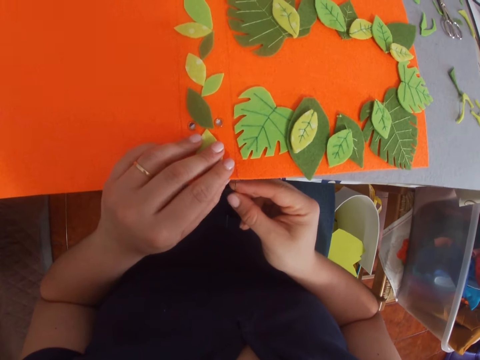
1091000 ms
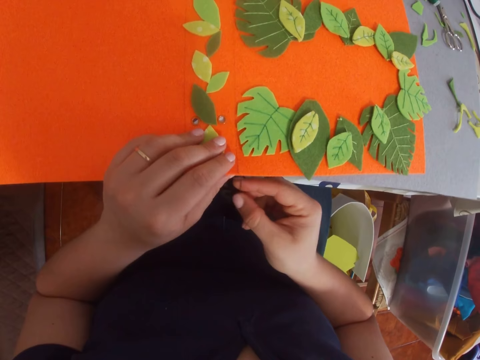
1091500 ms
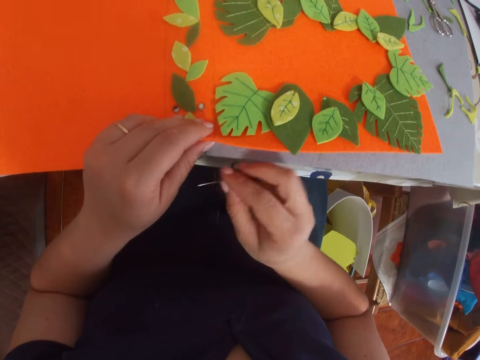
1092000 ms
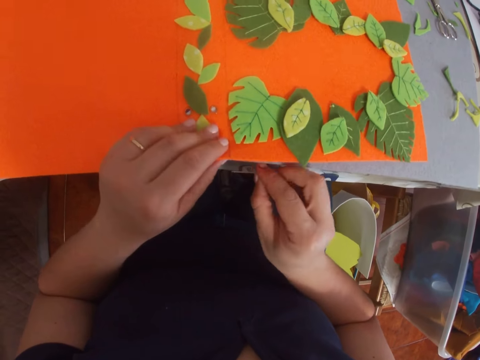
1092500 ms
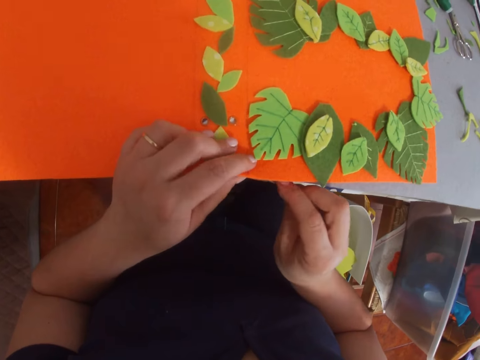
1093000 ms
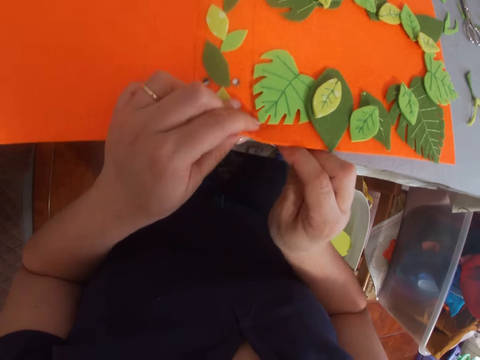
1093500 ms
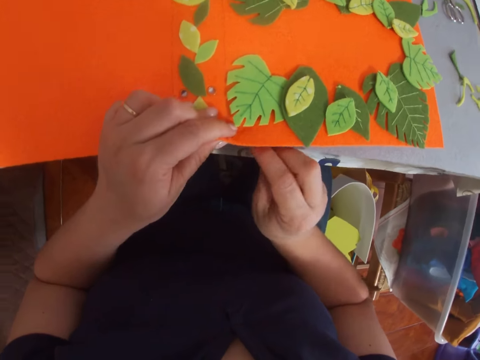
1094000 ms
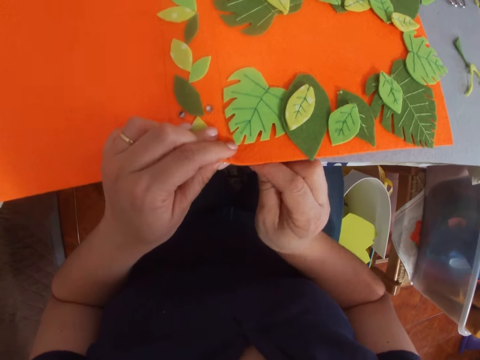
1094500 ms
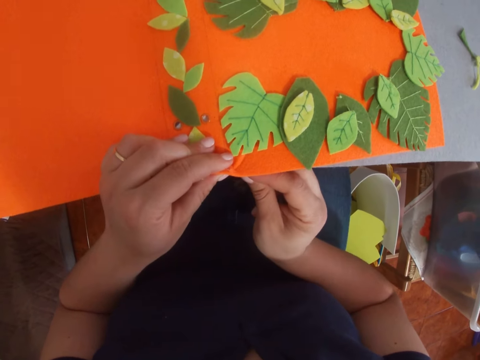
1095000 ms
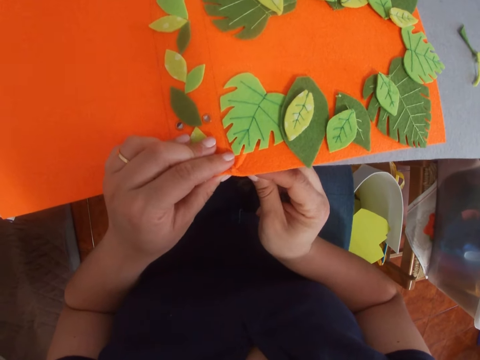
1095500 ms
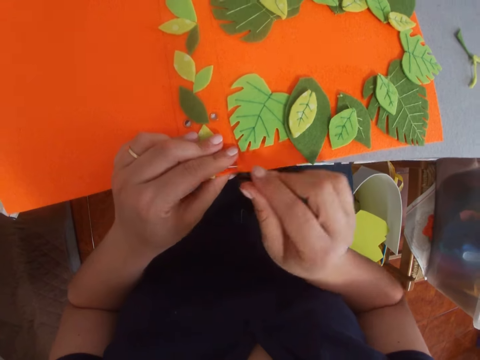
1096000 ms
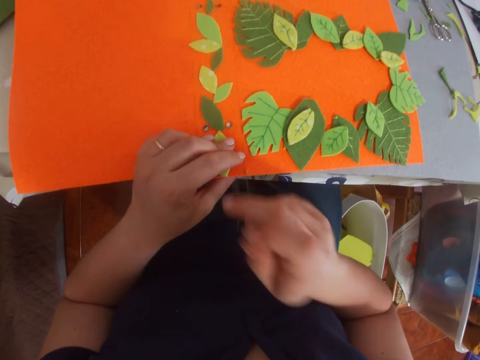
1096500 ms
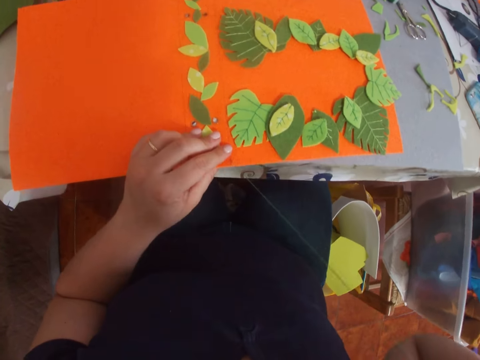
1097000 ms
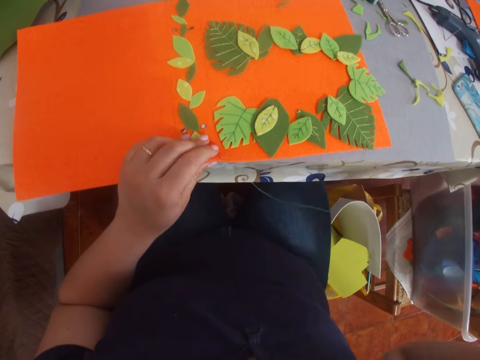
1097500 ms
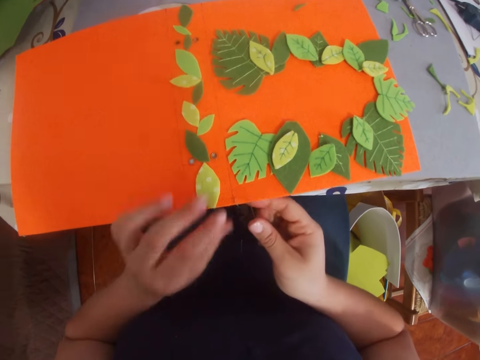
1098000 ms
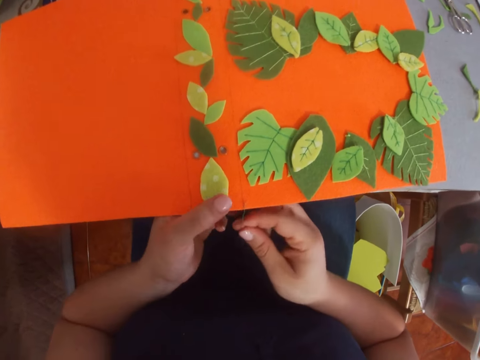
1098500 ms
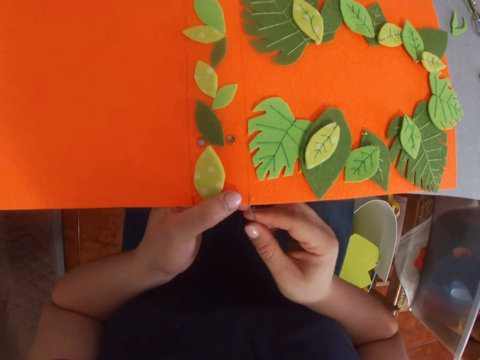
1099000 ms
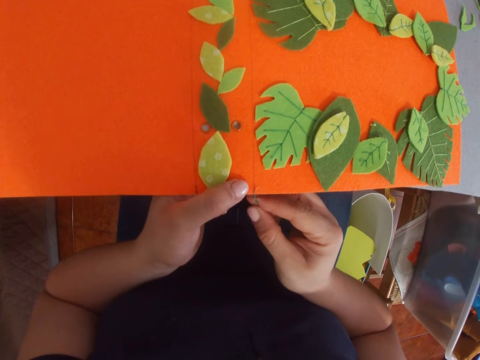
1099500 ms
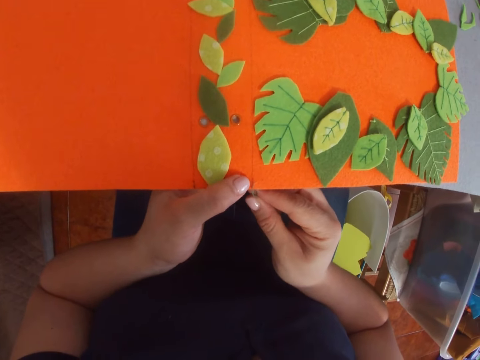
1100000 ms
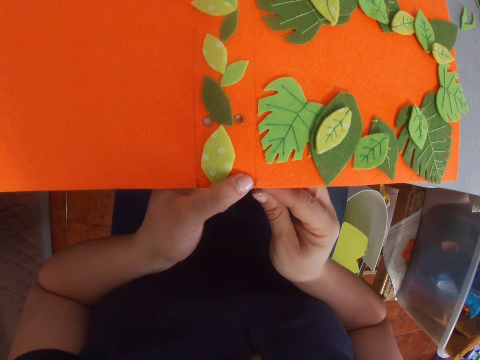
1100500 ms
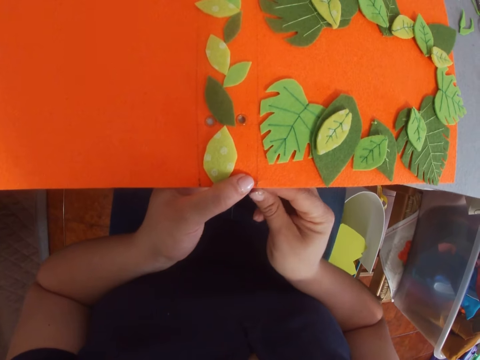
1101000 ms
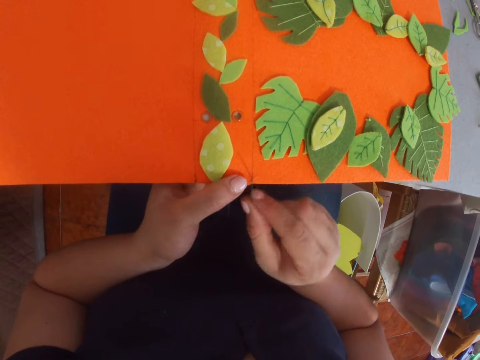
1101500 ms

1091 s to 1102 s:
The camera wearer sews the manila paper. They sew a file folder with a needle.

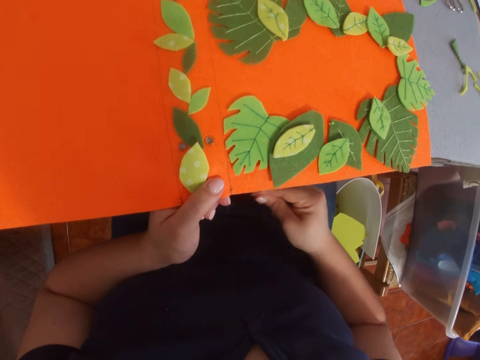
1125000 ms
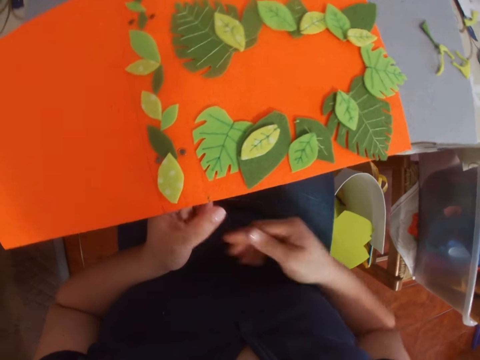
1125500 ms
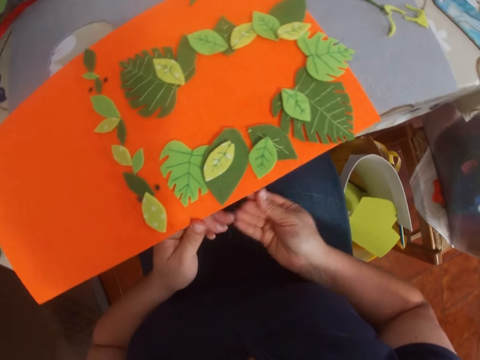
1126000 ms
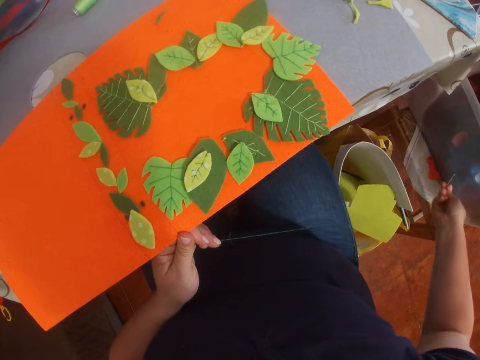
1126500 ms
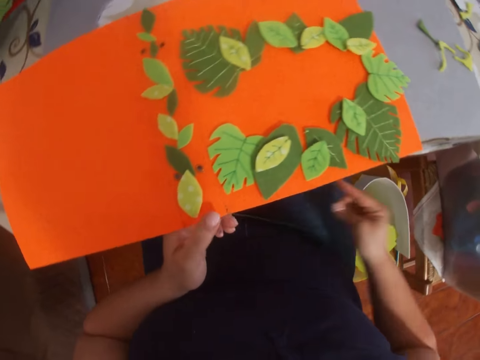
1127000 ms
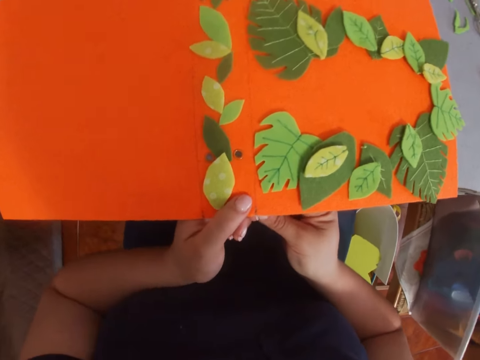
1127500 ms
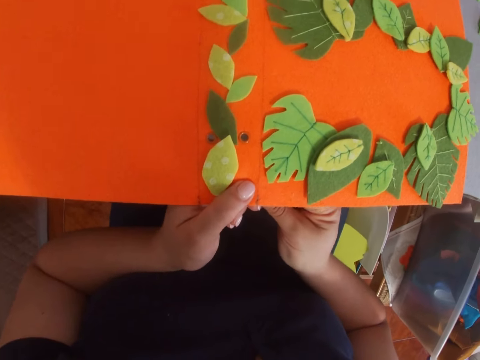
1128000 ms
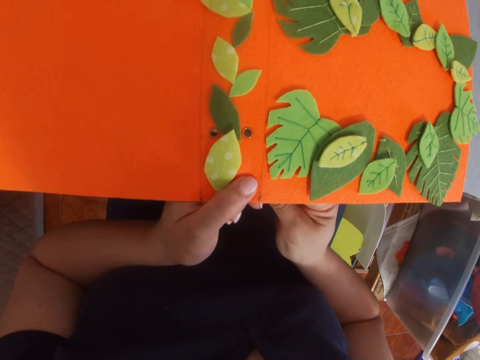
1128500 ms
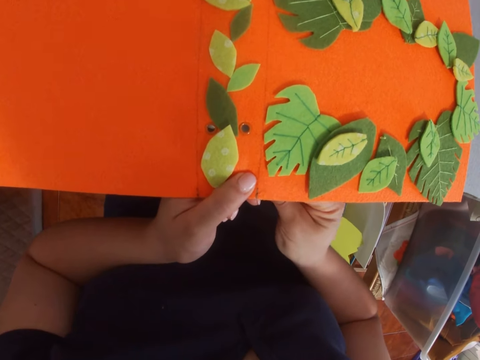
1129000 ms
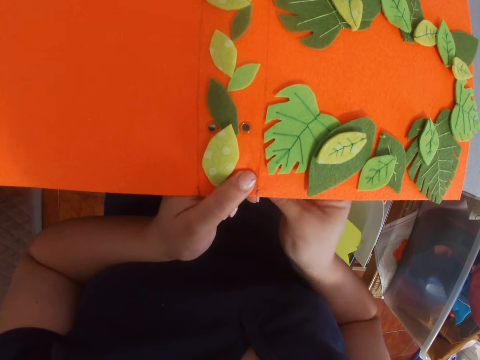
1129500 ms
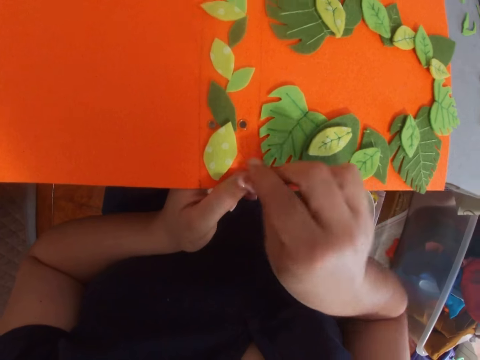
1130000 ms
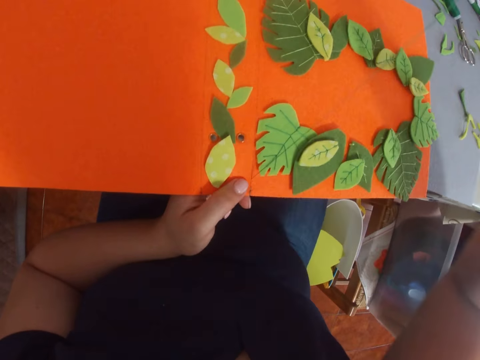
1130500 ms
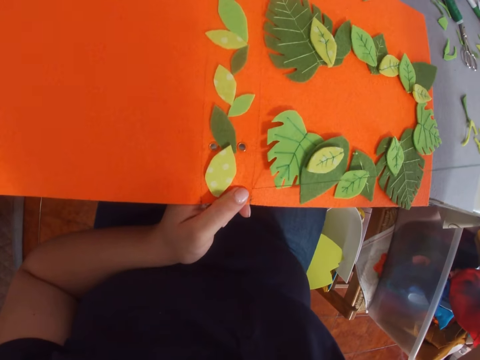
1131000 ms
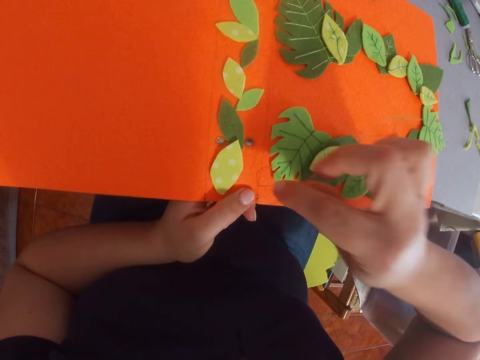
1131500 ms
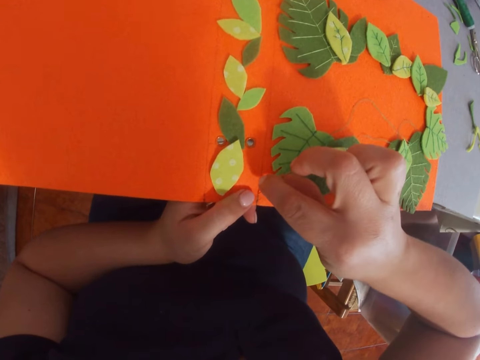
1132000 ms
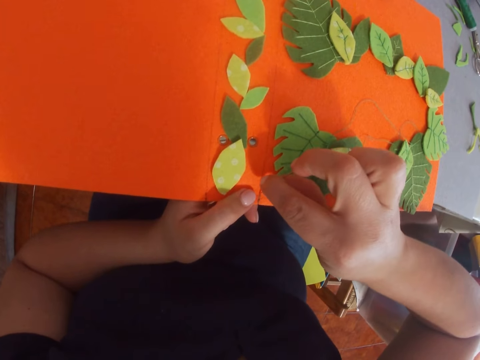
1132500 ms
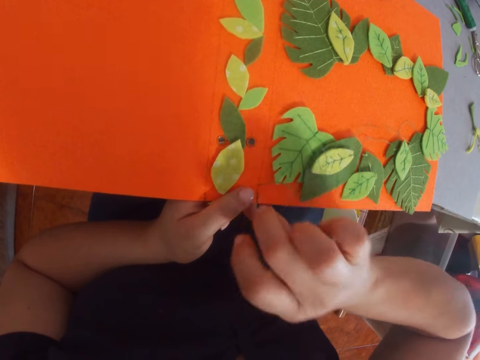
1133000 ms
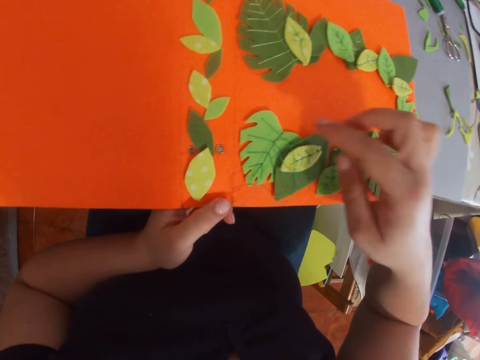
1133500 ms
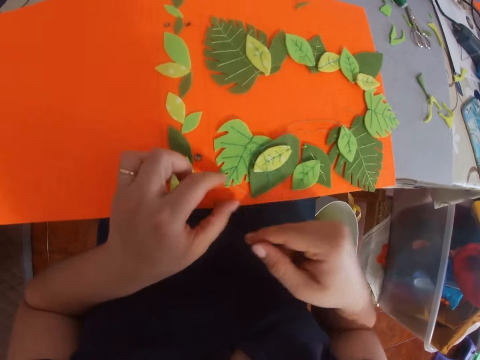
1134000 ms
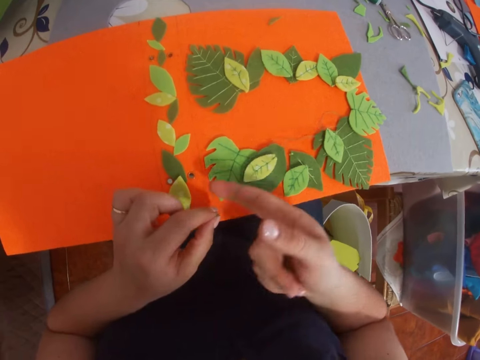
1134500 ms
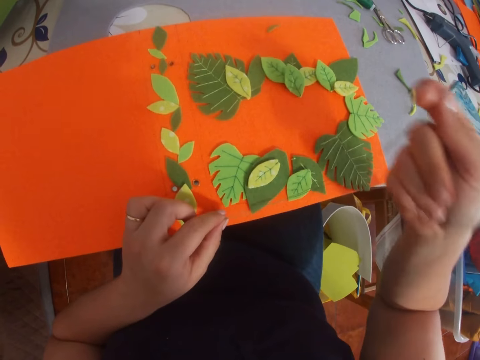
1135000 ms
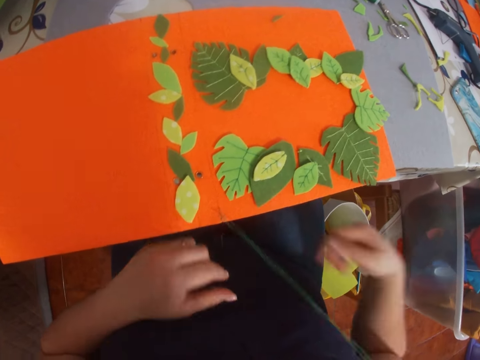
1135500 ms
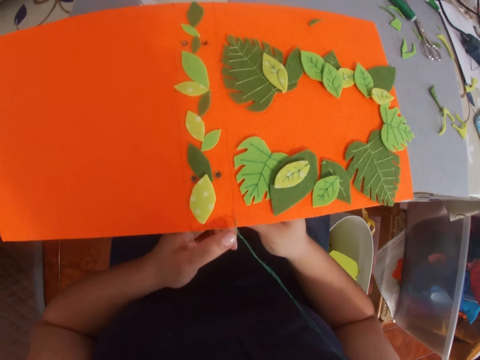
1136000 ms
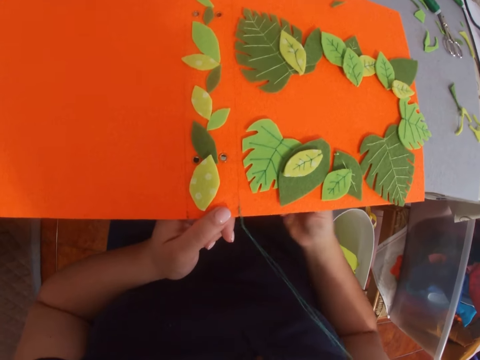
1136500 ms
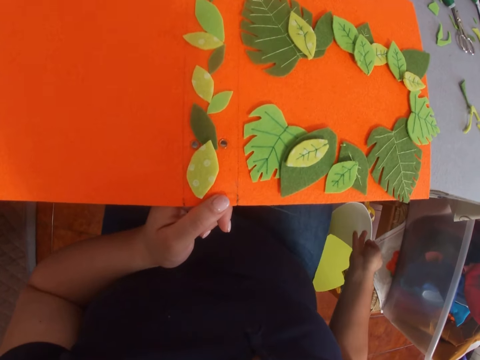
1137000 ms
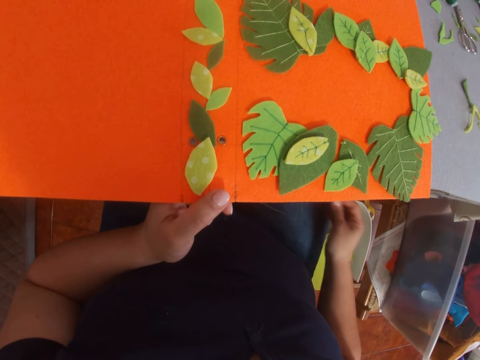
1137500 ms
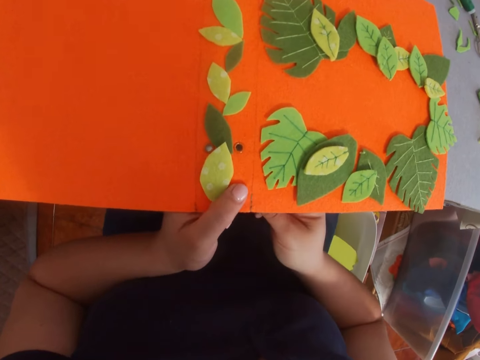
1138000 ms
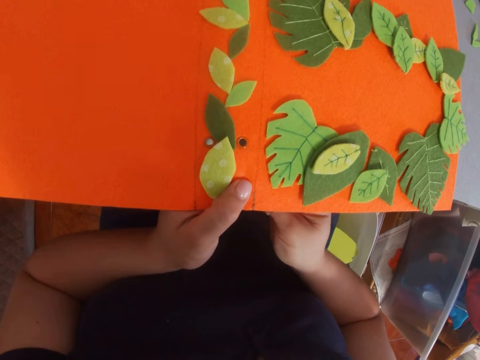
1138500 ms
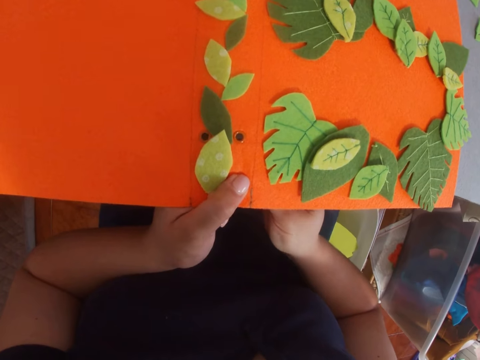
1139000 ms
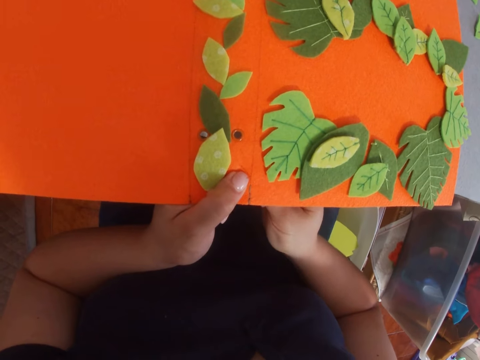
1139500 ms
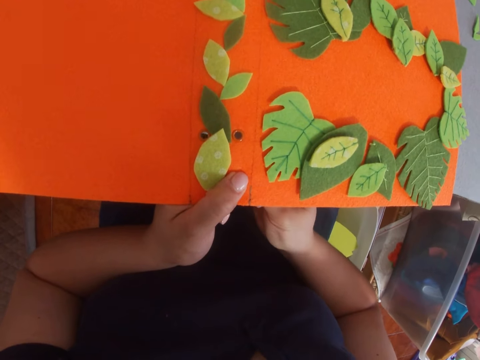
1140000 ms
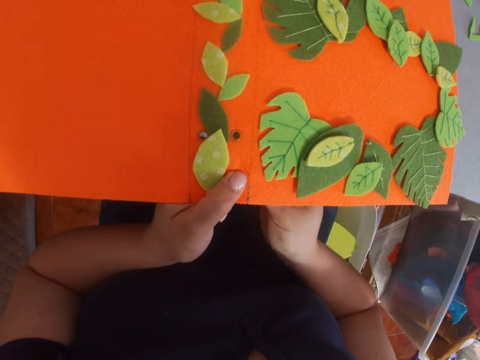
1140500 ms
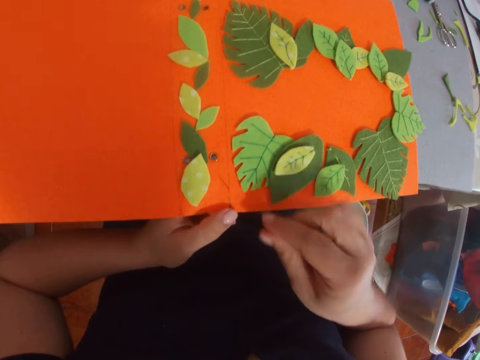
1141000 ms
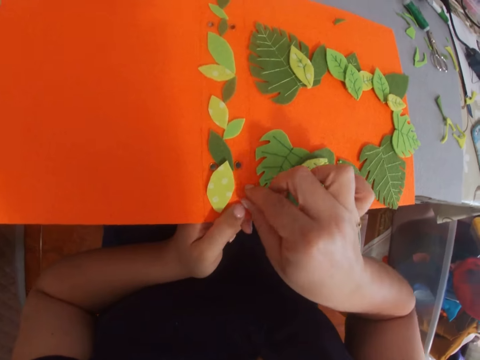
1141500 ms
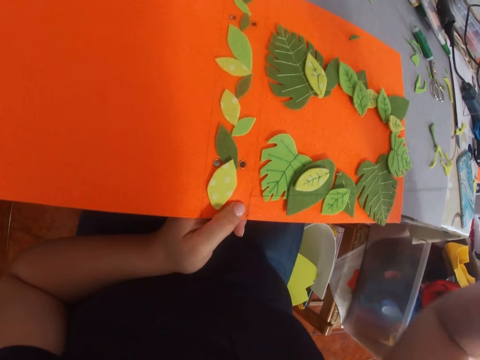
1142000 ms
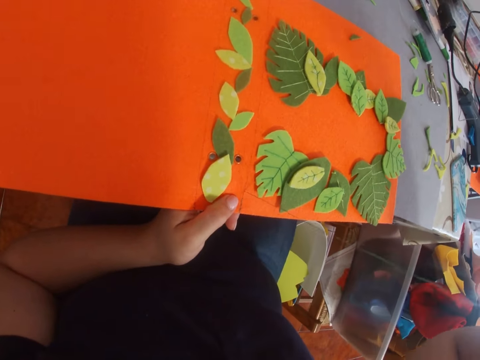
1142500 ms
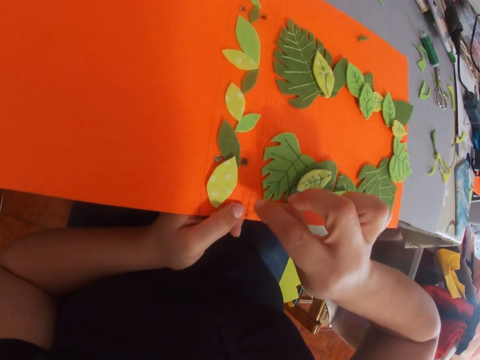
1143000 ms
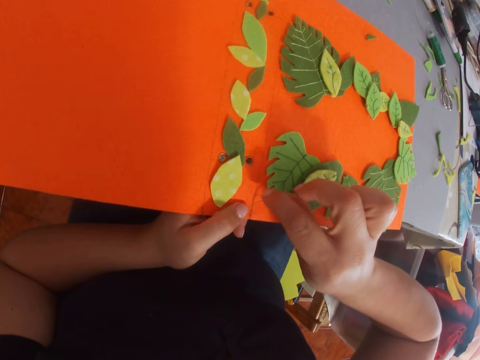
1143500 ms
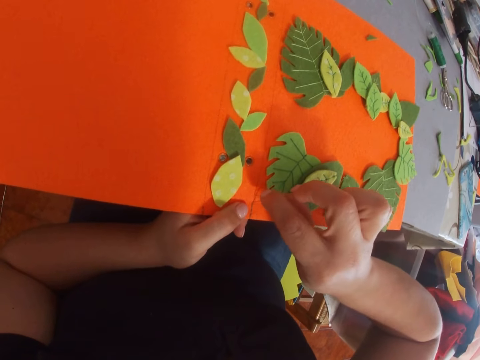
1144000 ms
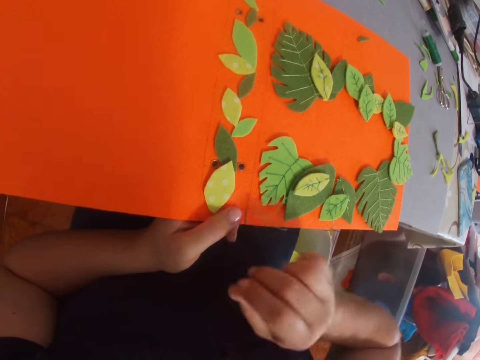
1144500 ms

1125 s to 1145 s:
The camera wearer sews a thread. They sew a file folder with a needle. They move a thread. They sew the file folder with the needle.
